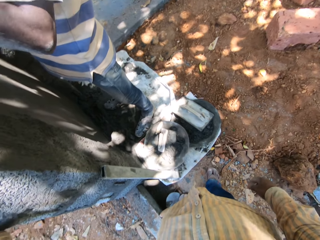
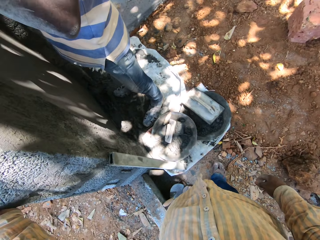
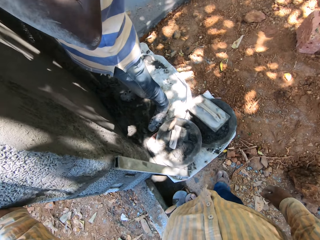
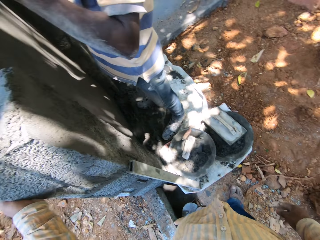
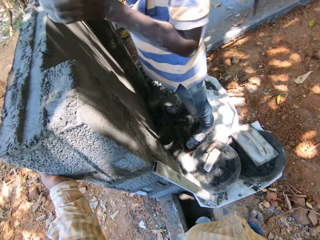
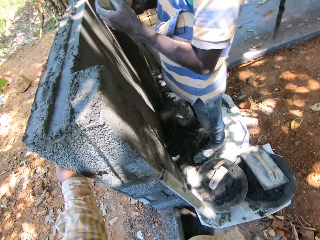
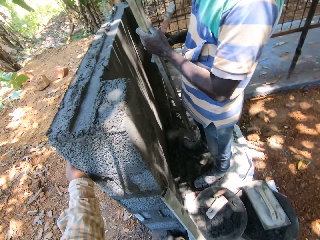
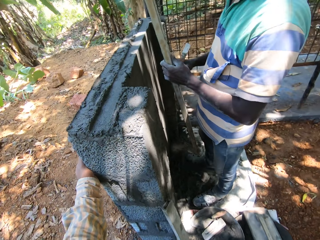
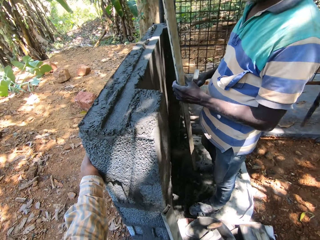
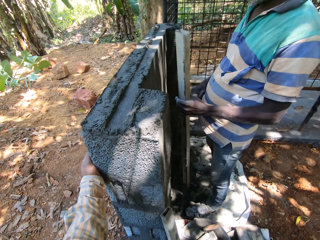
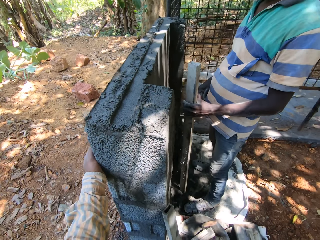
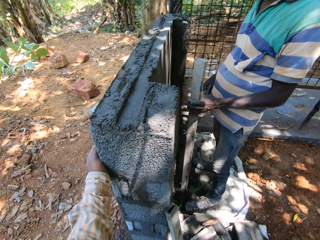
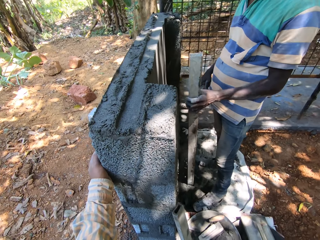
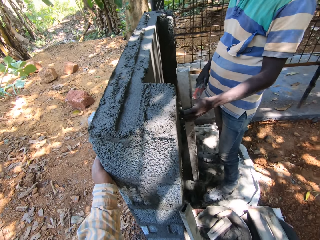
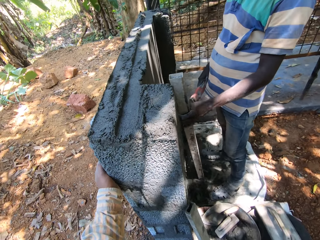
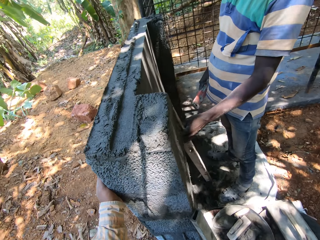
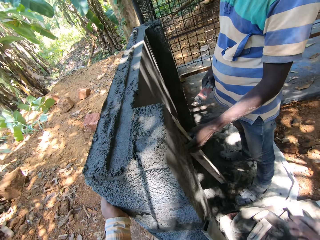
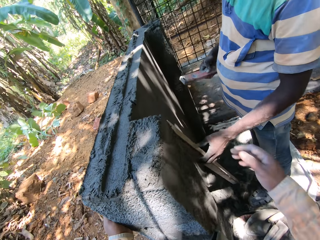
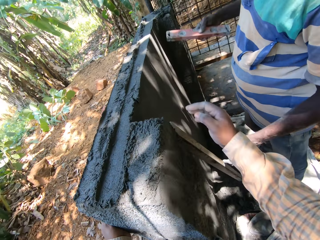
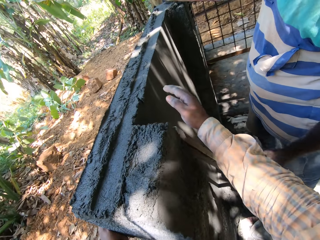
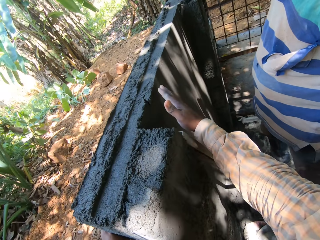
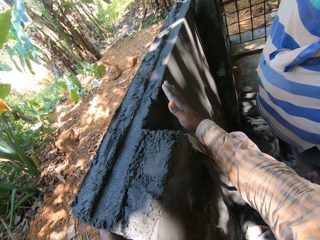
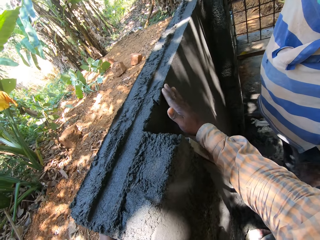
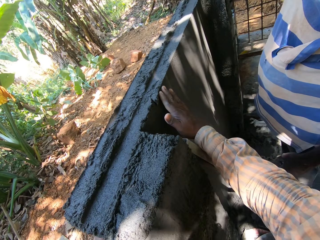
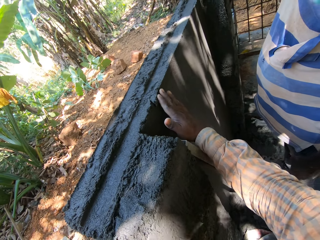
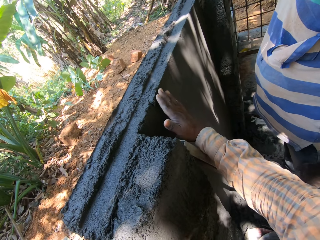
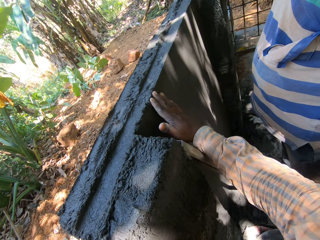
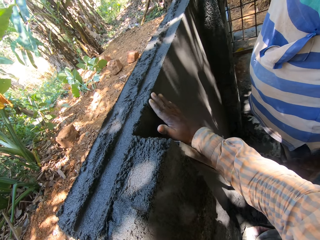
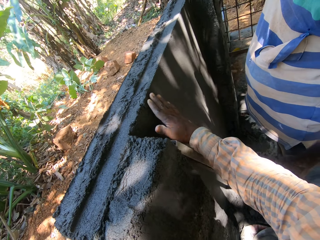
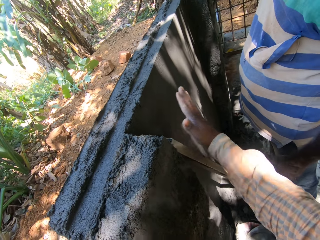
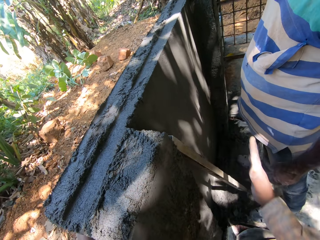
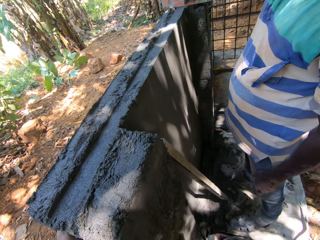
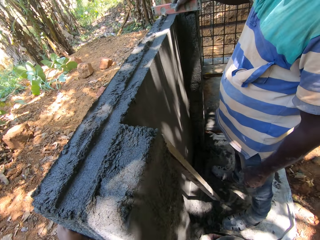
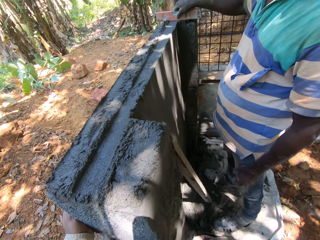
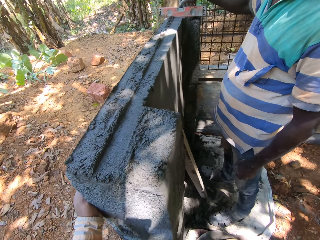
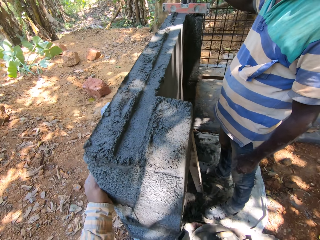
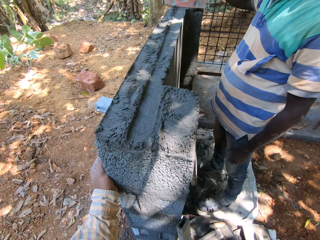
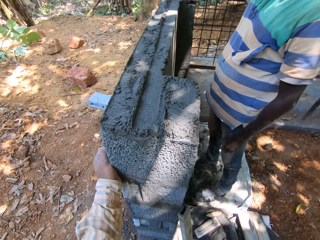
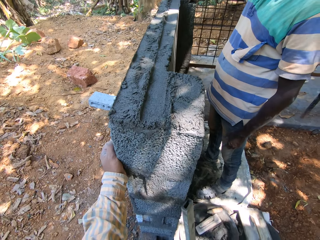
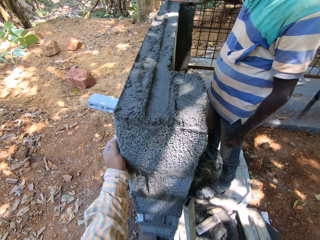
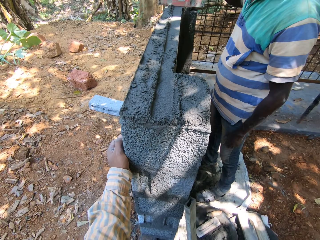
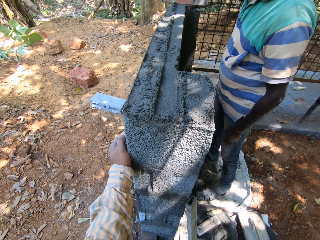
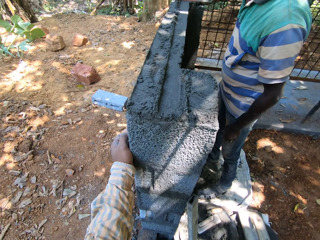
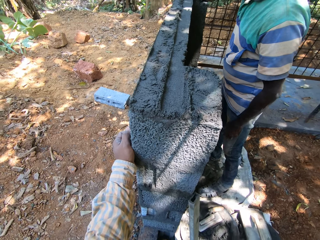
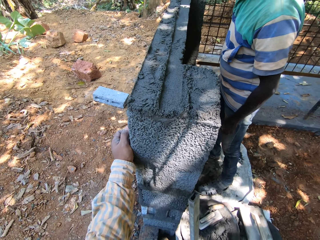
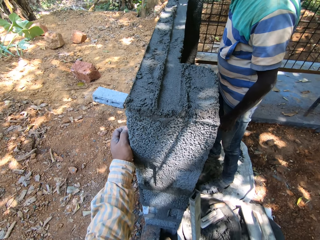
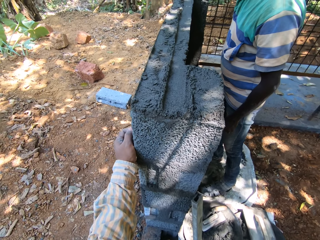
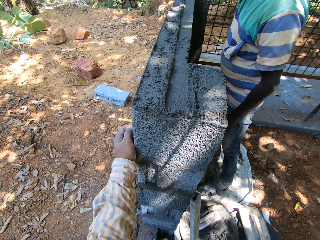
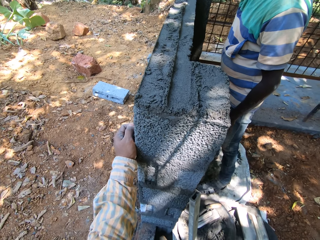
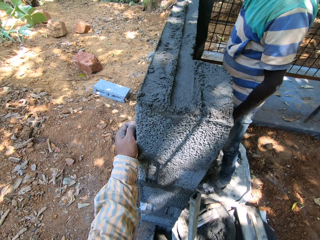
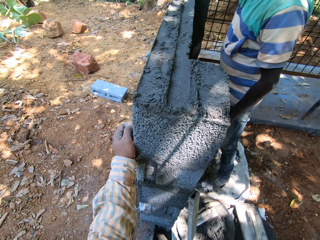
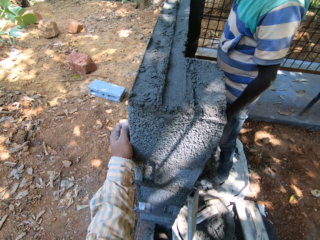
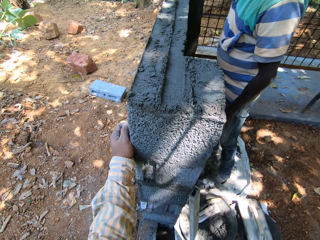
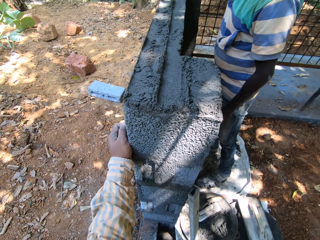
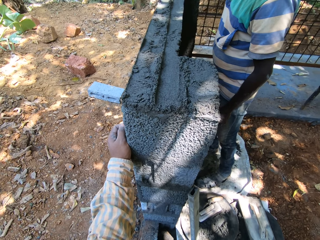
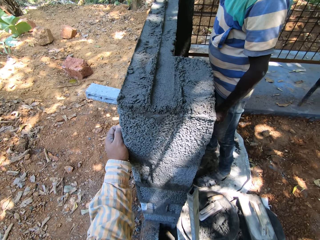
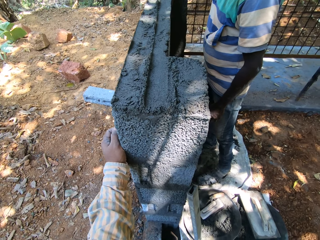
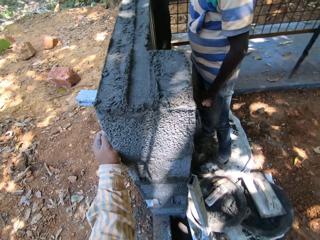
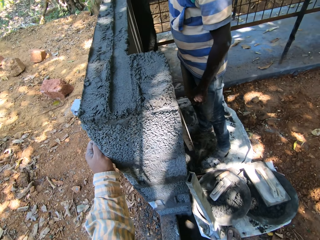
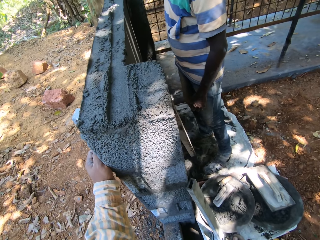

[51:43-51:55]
The man places the metal rod on the ground with his left hand. He moves the rod. He places the metal rod by the wall with his left hand. The camera wearer interacts with the man. He touches the wall with his right hand.

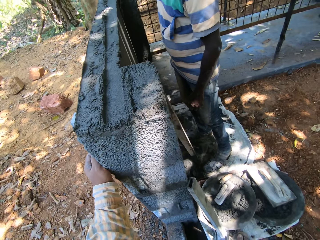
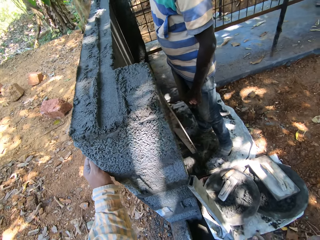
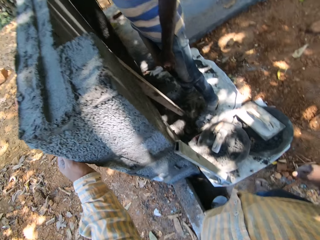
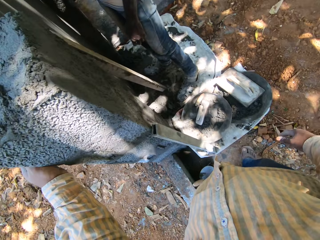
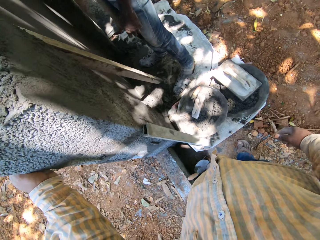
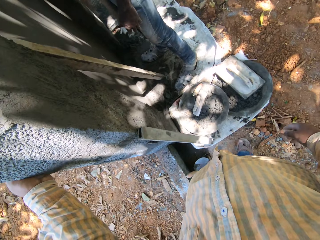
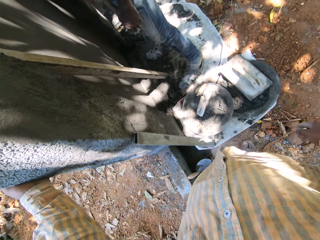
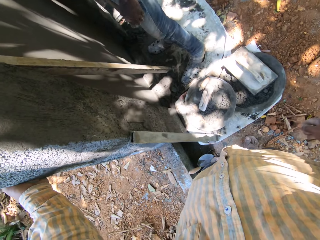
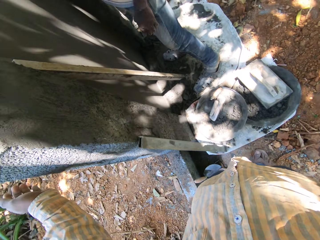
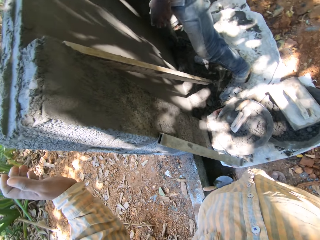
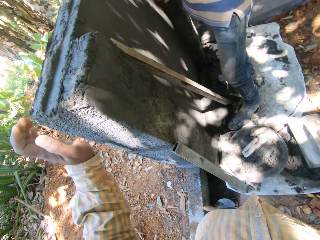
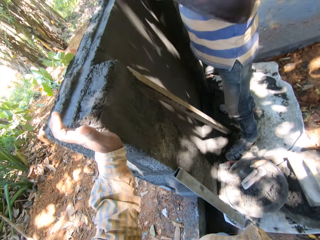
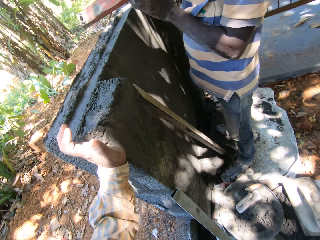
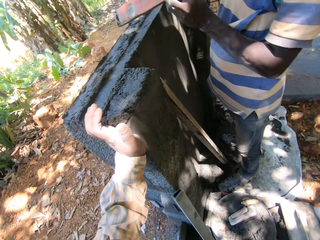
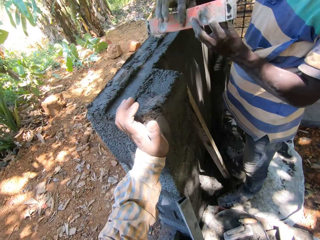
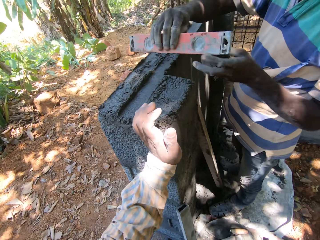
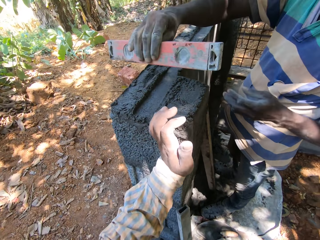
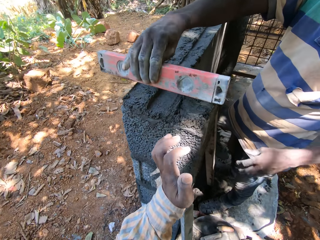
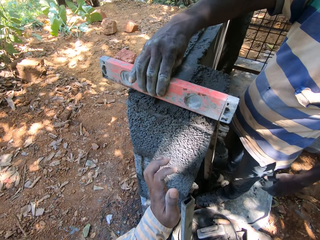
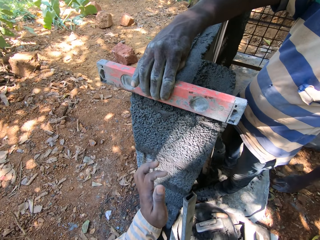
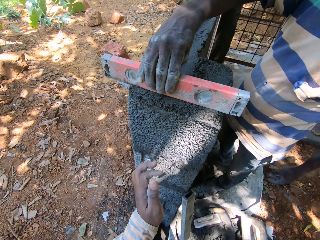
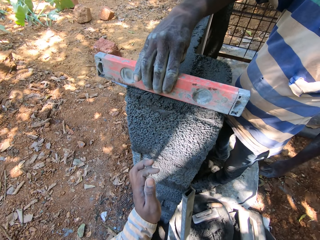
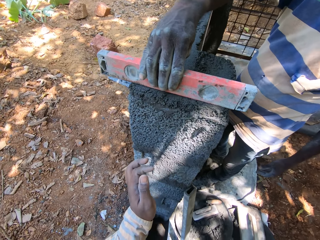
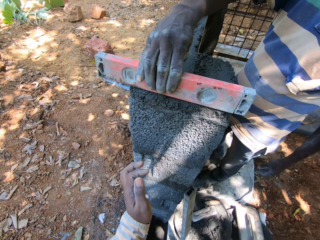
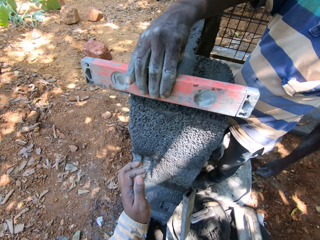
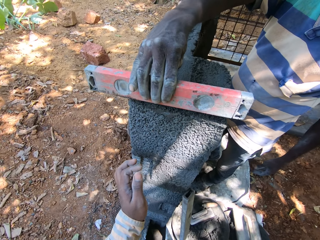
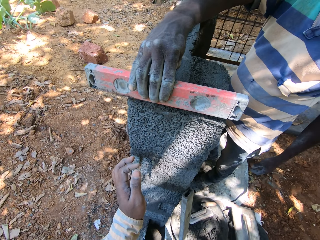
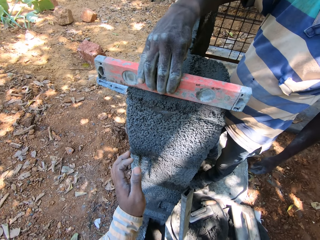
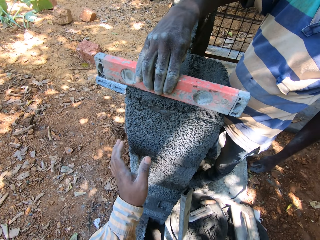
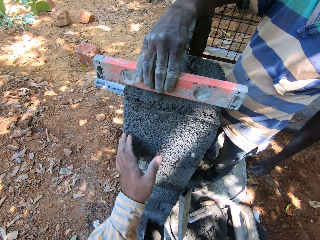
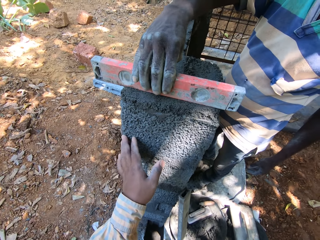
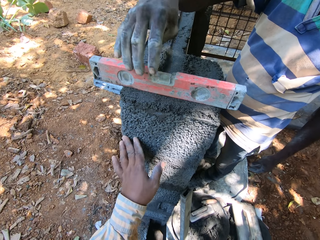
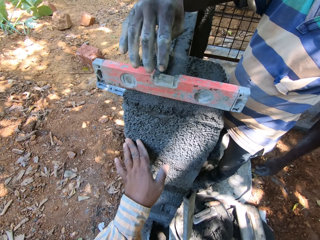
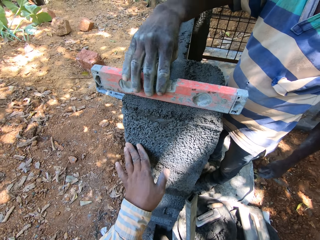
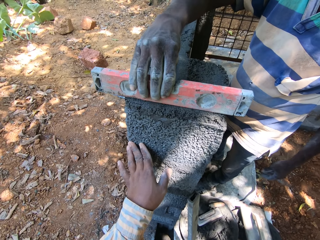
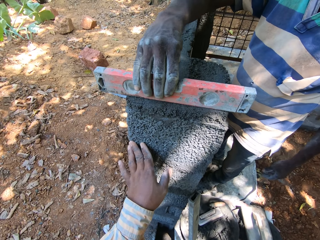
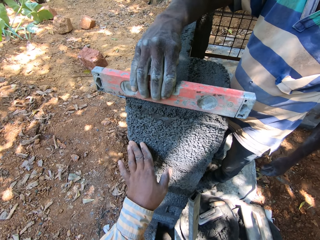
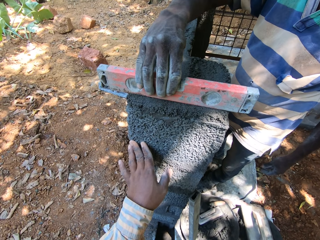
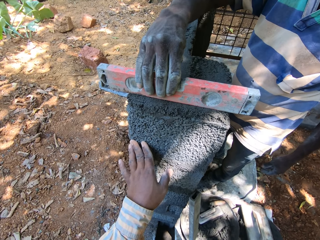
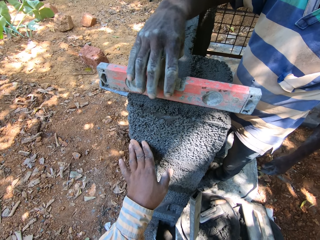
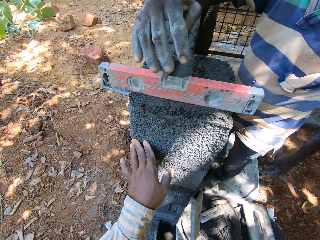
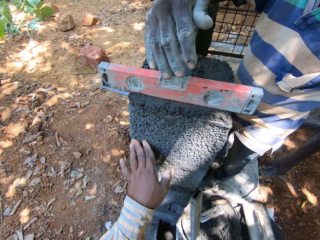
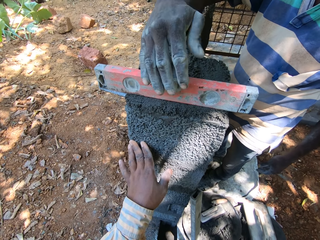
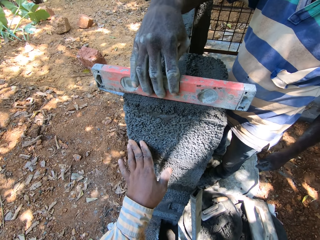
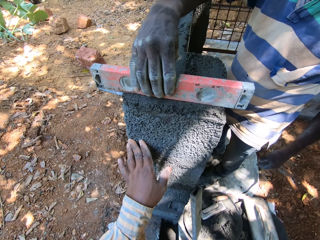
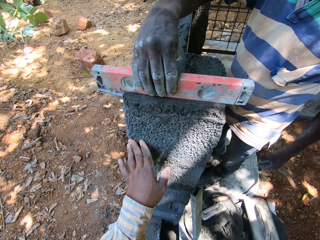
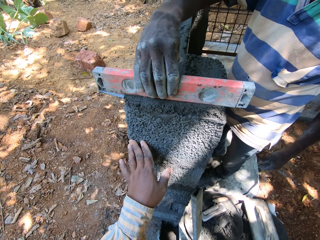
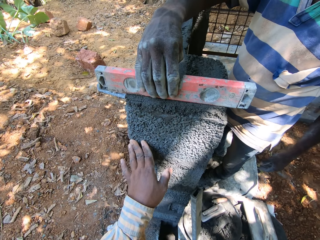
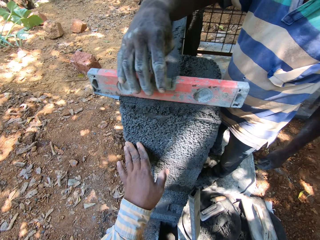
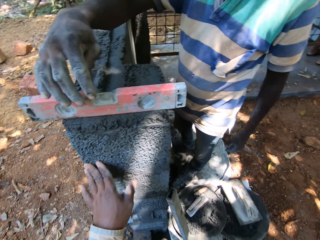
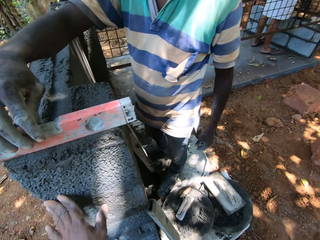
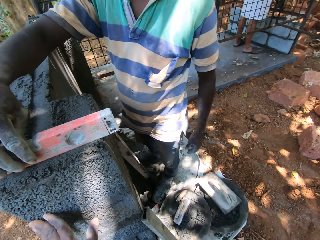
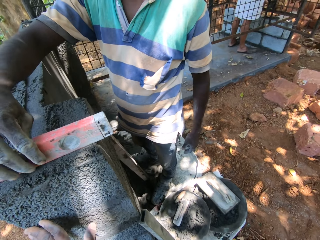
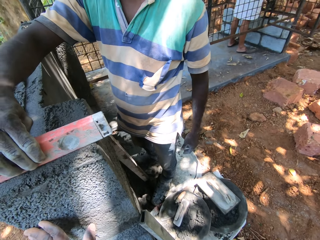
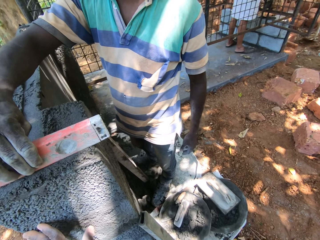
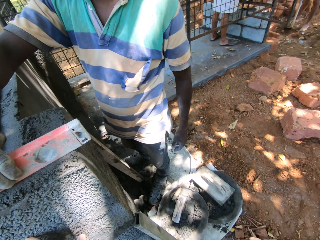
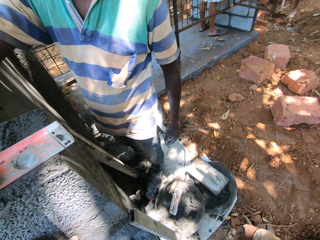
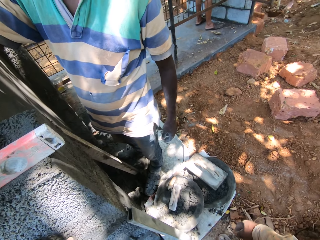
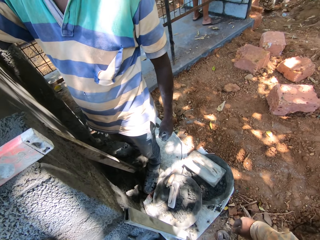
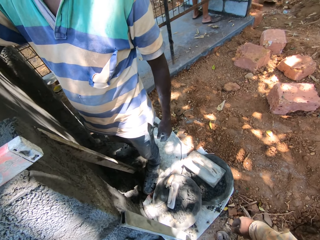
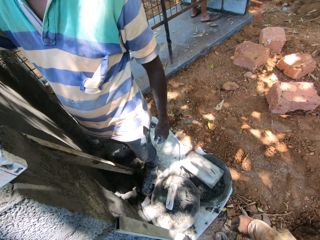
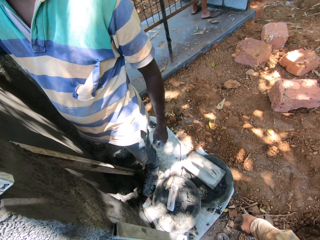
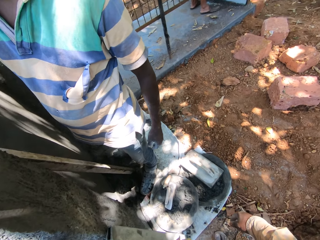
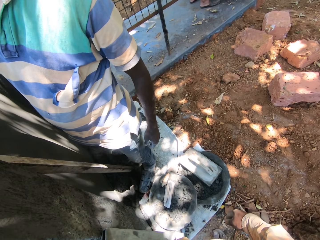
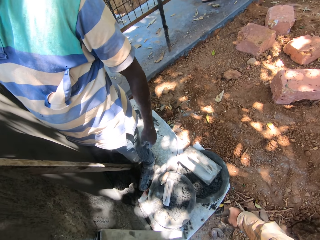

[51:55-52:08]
The camera wearer places his left hand on the wall. The man places his left hand on the spirit level in his right hand. He places the spirit level on the wall with his right hand and smoothens the wall with the spirit level in his right hand. The camera wearer places his left hand on the wall. The man places his right hand on the spirit level on the wall. He smoothens the wall with the spirit level in his right hand. He places his right hand on the spirit level on the wall. He smoothens the wall with the spirit level in his right hand. He smoothens the wall again. Another man gathers sand on the ground with the hoe in both hands.
